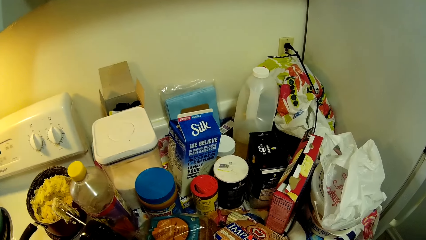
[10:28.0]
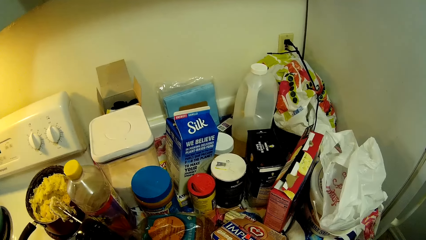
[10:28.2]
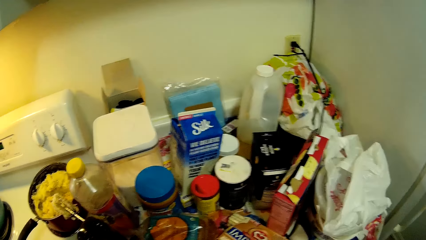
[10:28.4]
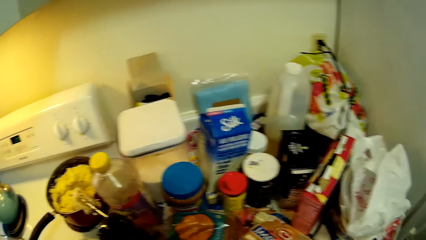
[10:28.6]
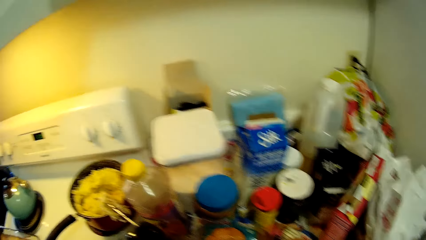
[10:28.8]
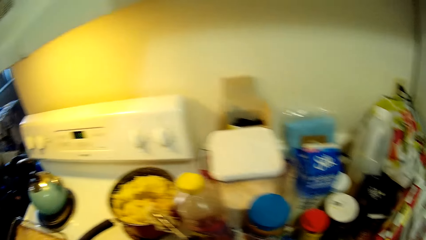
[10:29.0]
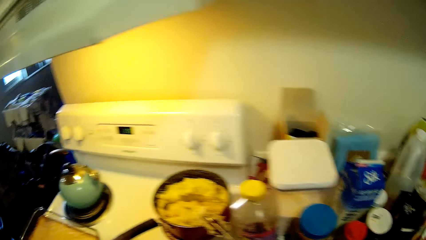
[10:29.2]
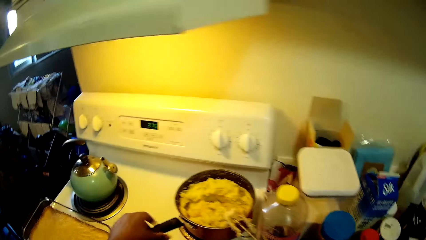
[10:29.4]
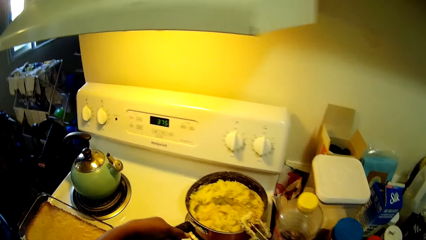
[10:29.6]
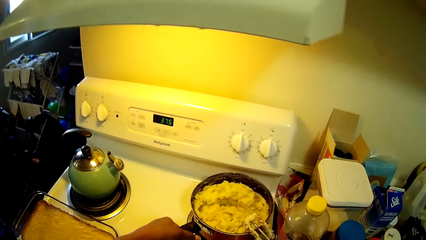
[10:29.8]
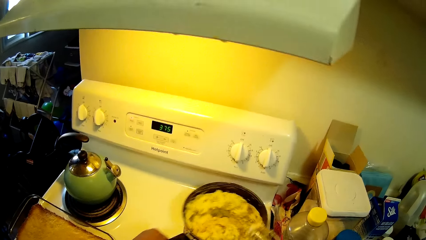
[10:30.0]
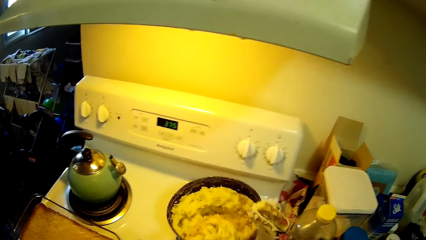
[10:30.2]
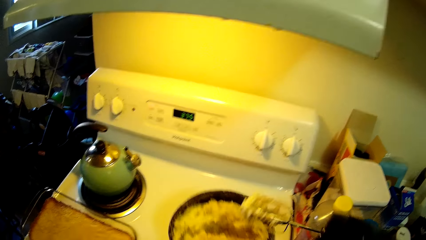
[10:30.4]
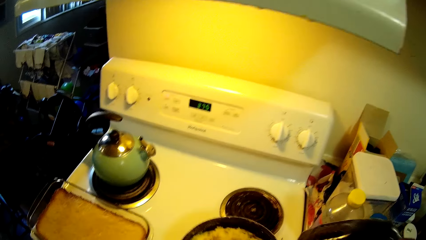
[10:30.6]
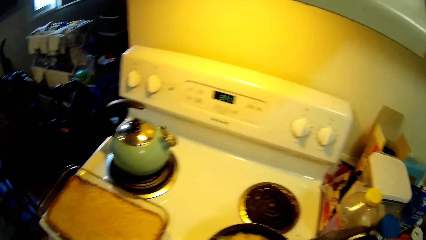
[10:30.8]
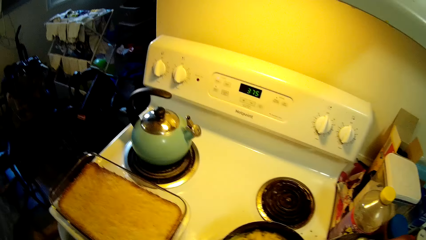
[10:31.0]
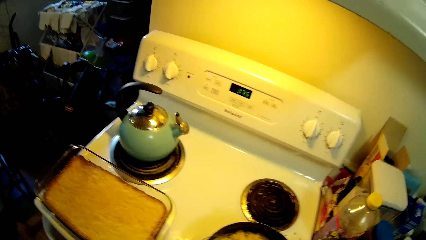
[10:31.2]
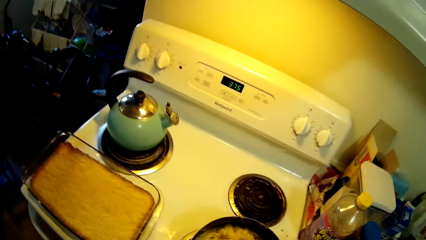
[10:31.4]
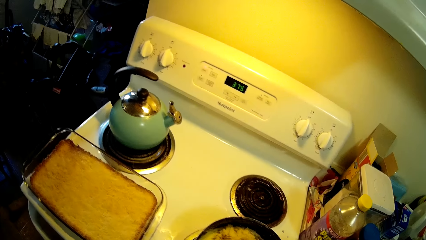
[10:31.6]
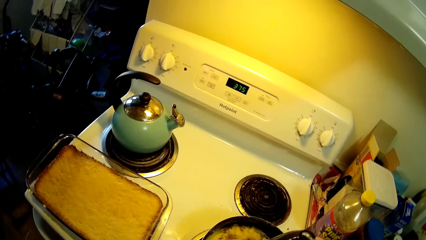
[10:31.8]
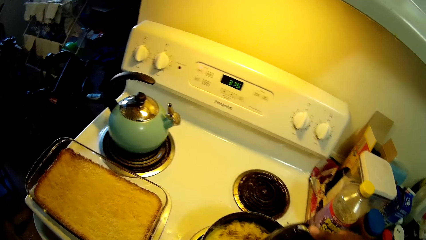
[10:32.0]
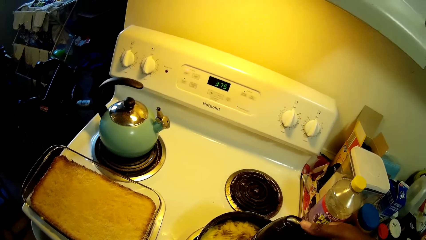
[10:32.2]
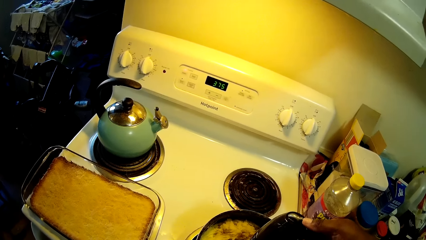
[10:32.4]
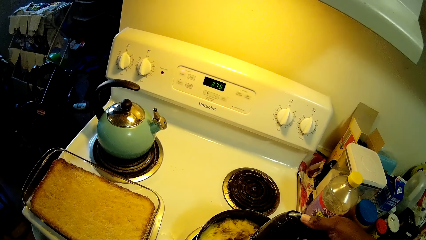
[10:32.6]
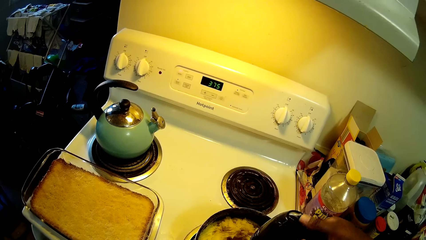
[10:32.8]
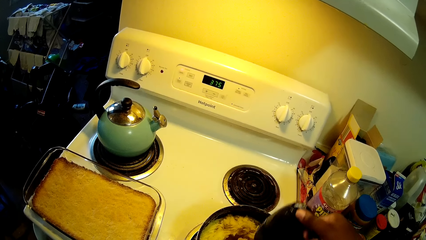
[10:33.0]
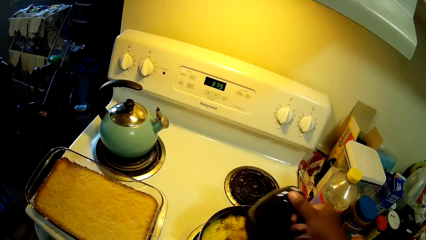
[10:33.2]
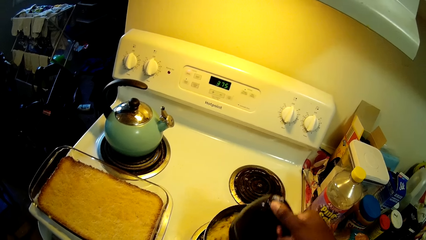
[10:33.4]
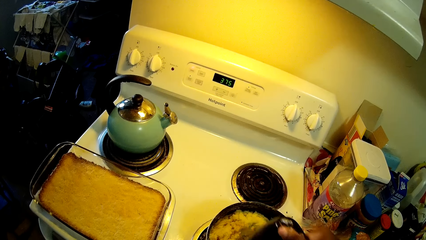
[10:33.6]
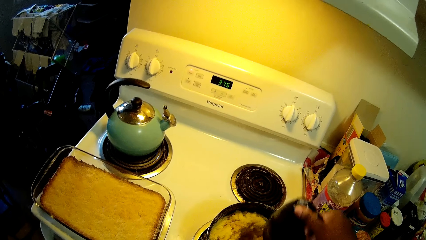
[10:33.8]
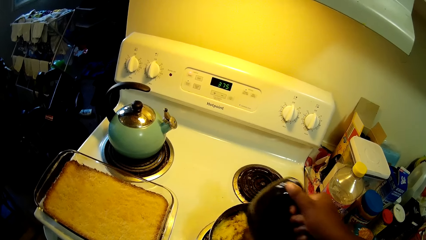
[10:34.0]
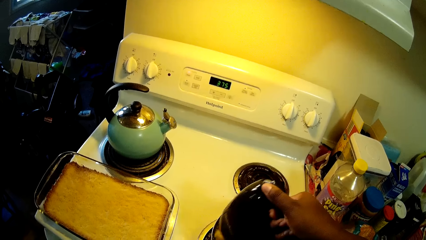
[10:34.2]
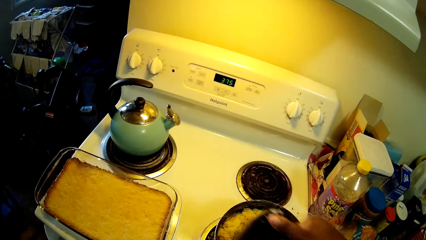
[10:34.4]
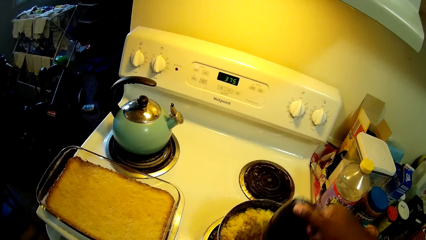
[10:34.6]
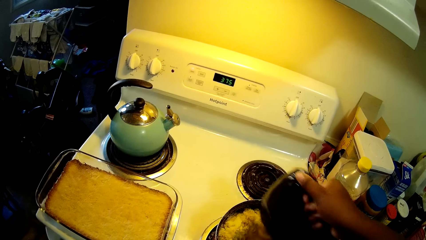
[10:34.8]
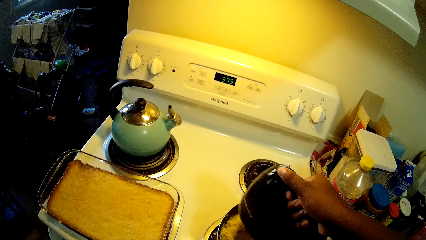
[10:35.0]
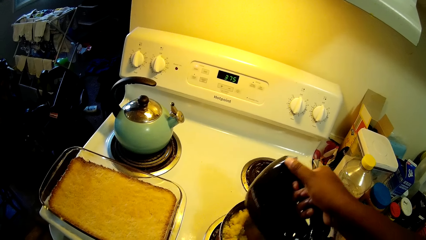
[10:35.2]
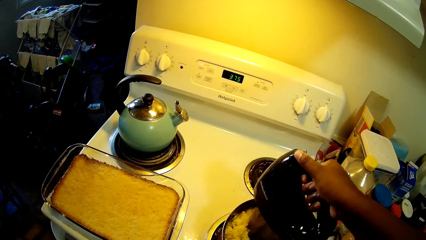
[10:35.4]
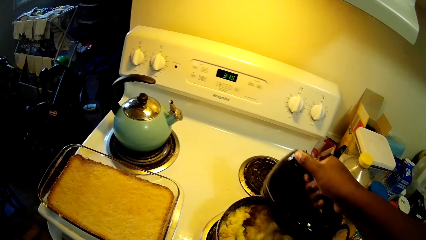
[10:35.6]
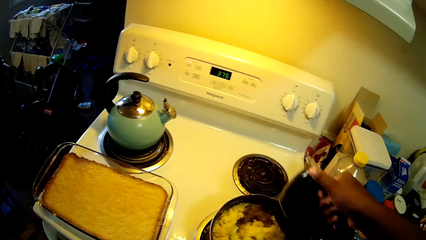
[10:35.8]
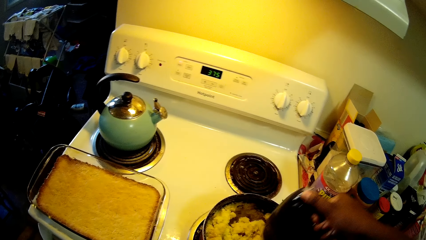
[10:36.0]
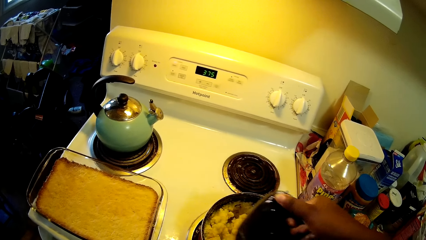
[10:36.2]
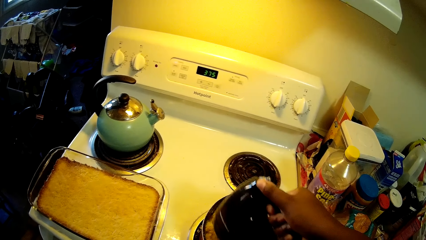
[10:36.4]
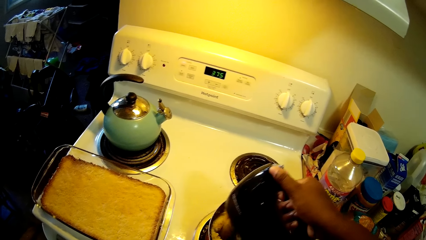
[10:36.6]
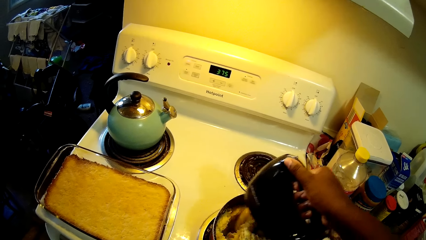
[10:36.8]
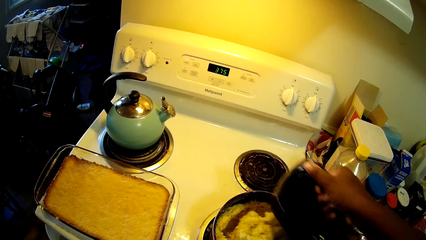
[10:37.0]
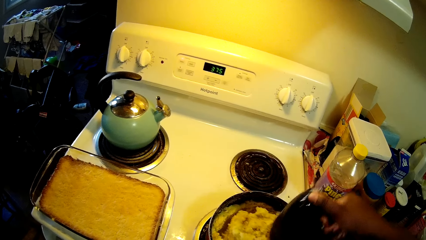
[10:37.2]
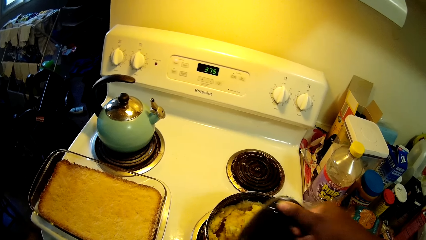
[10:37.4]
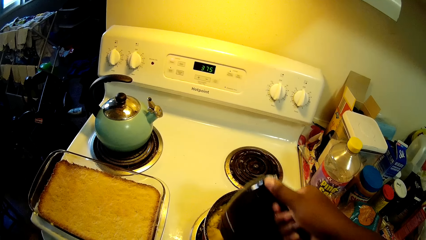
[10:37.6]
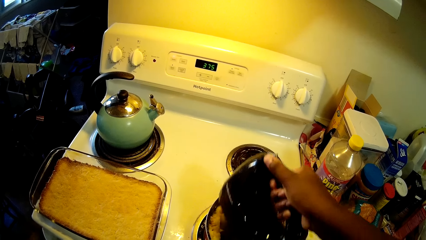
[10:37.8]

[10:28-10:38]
The camera wearer puts the fork down. She moves the pan on the cooker with her right hand, and picks up a hand mixer from the pan with her right hand. She picks up the pan. She mixes the food in the pan with the hand mixer in her right hand. She puts on the hand mixer with her right hand.

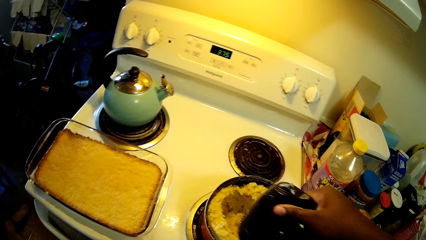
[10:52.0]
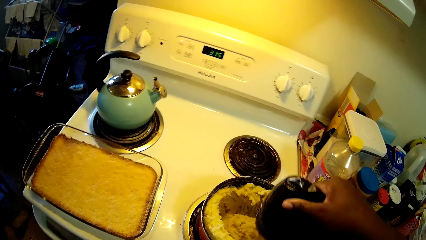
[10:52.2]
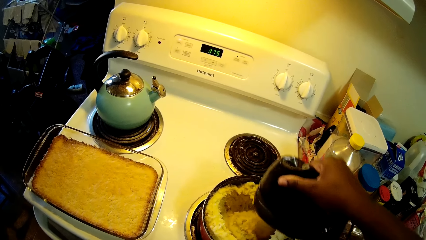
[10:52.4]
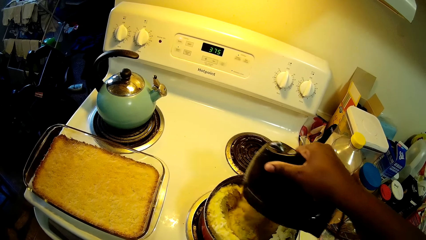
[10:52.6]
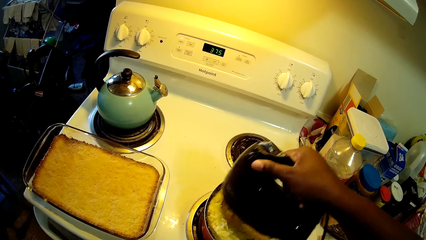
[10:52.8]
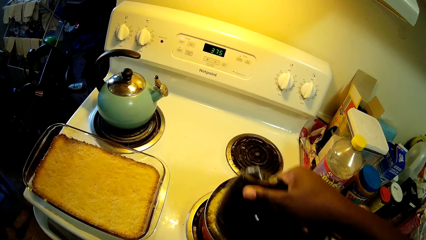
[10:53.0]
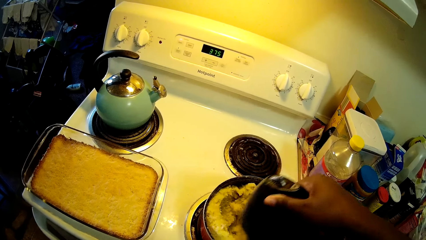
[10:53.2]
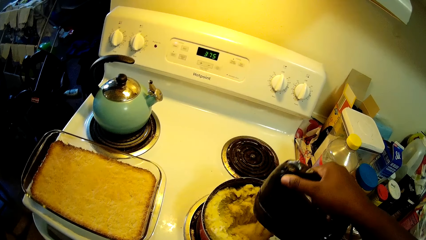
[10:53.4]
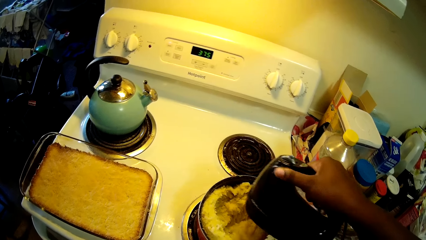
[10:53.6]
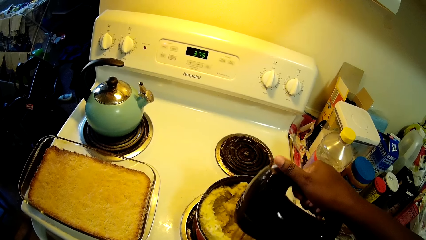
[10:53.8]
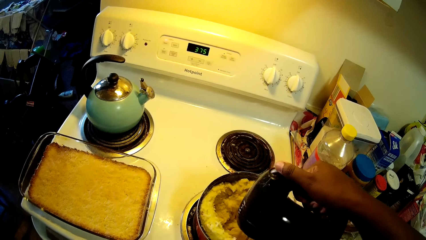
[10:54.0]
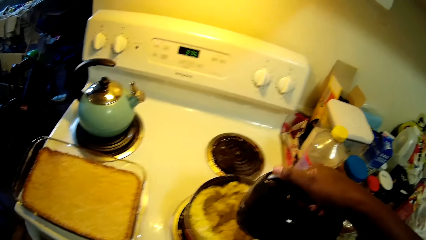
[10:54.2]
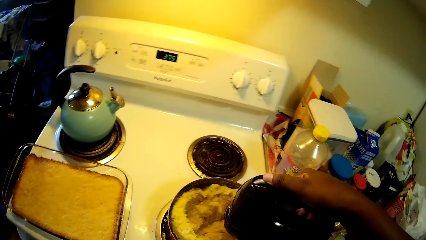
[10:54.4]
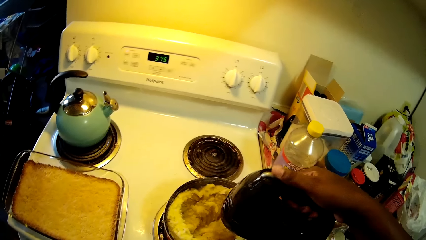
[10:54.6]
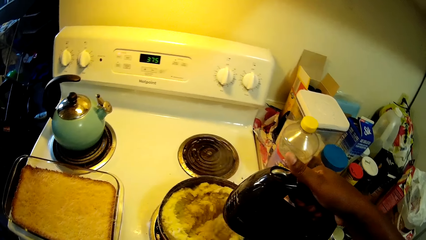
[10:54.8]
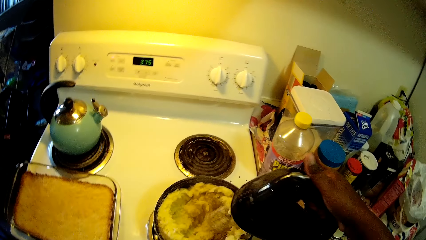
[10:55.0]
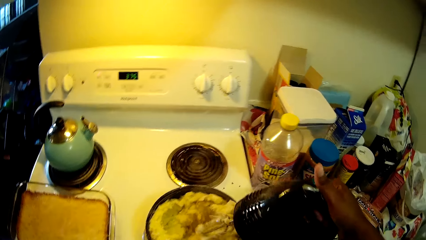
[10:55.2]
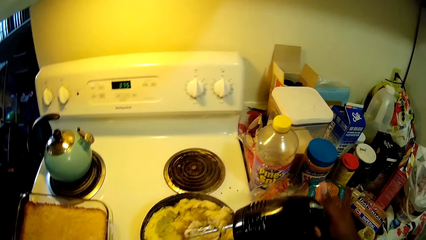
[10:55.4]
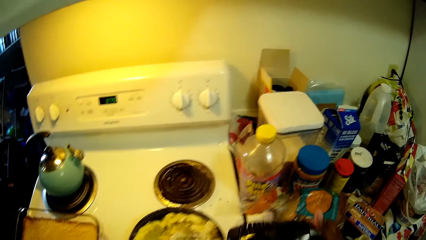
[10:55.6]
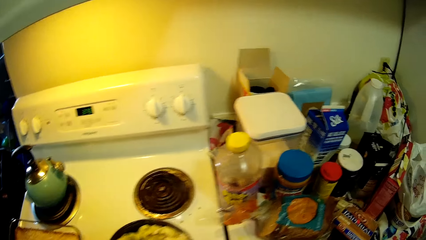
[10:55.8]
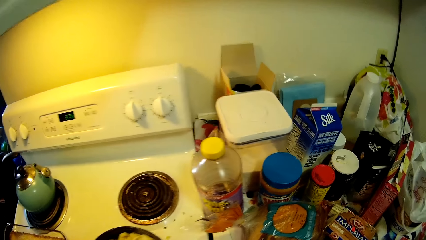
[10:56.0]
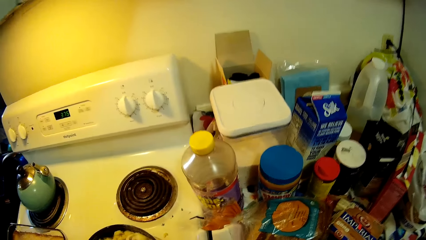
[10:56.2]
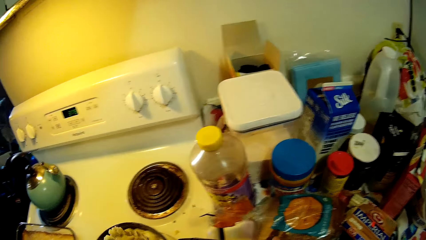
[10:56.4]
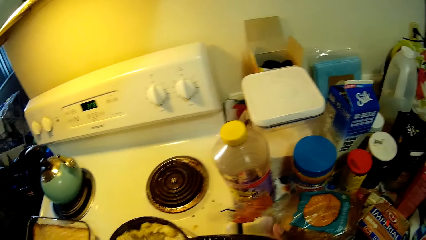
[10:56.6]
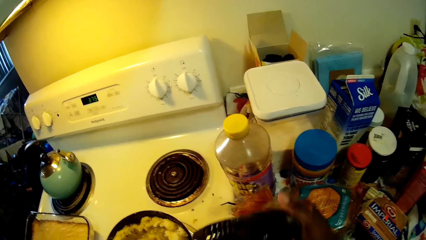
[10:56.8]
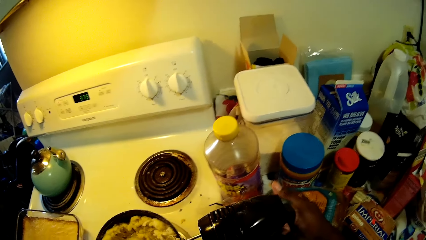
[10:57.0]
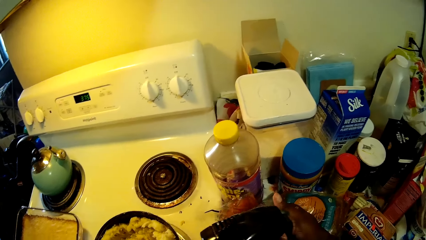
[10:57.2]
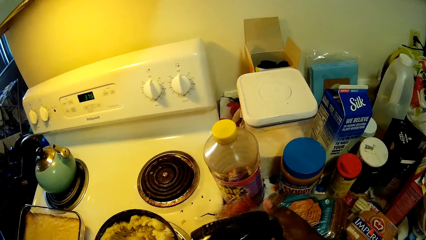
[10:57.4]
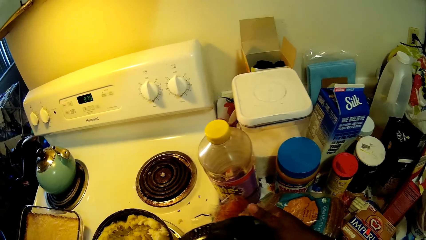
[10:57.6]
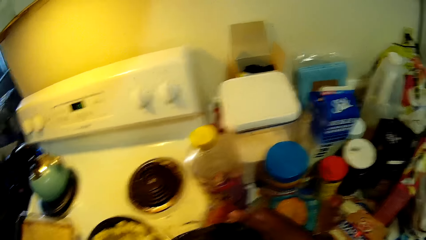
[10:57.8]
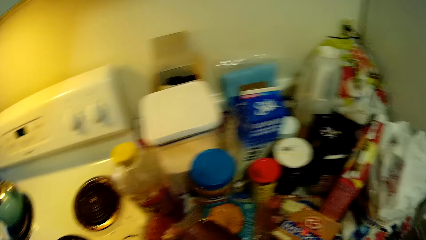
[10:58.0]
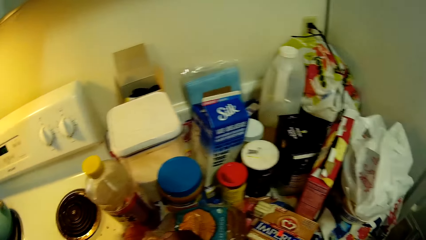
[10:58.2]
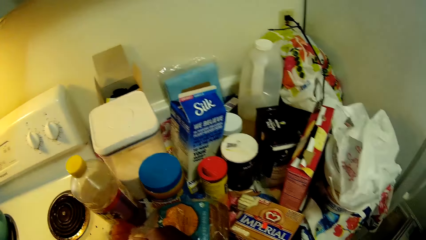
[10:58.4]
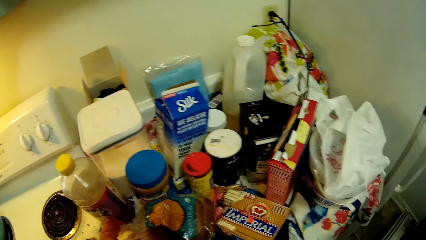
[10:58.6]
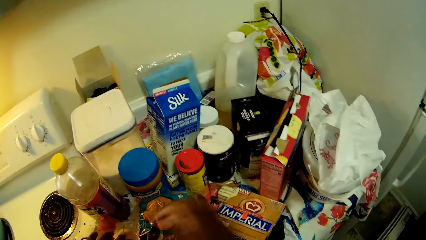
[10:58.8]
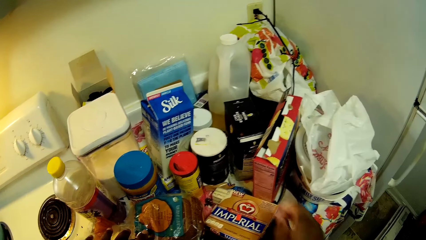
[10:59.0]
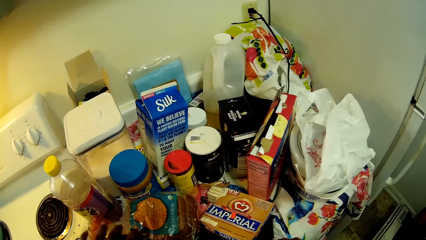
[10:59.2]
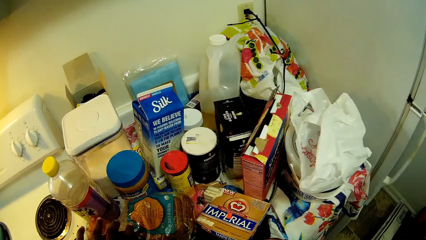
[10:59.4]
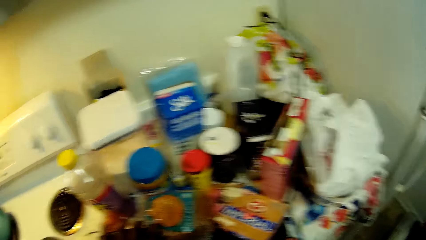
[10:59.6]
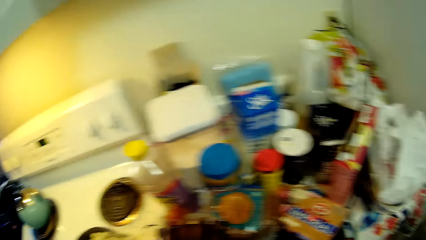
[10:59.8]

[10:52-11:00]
The camera wearer puts off the hand mixer with her right hand. She transfers the hand mixer from her right hand to her left hand.
